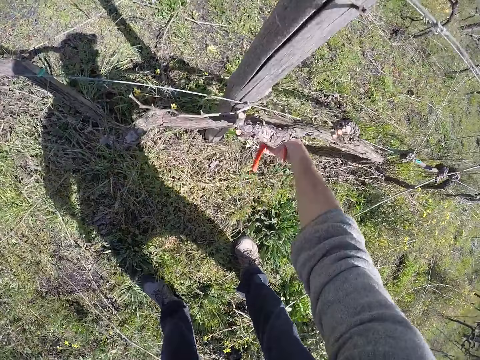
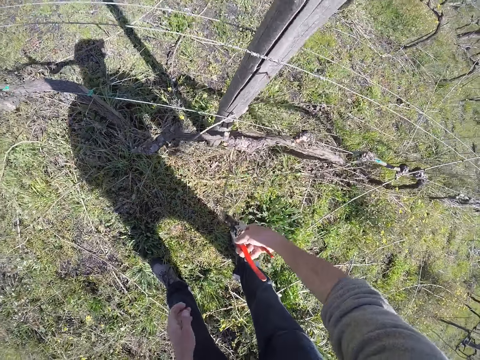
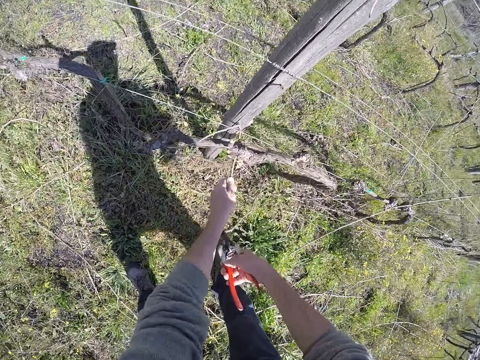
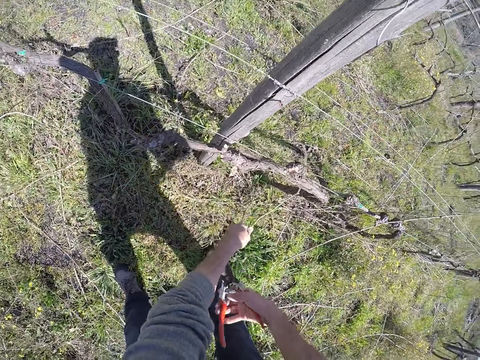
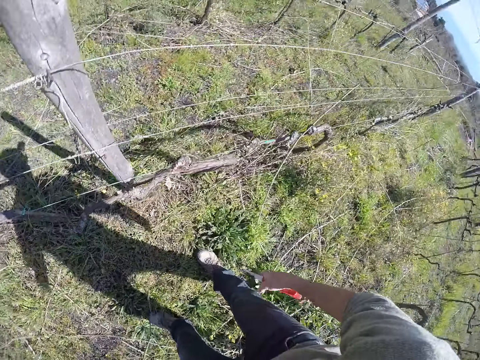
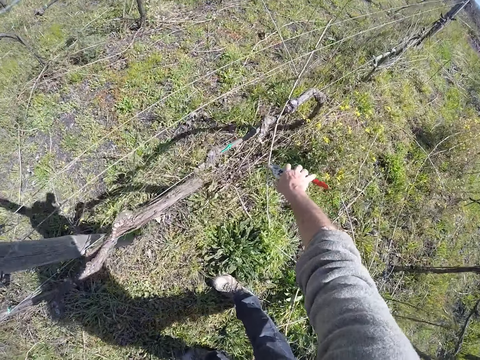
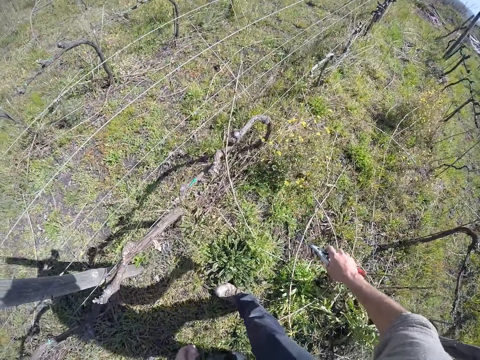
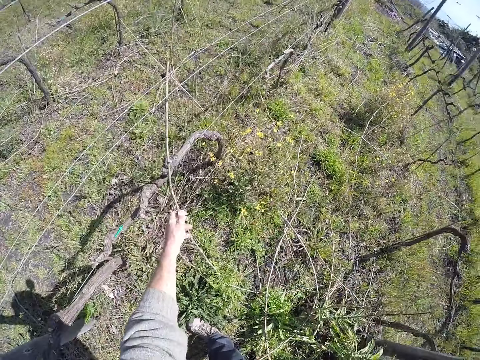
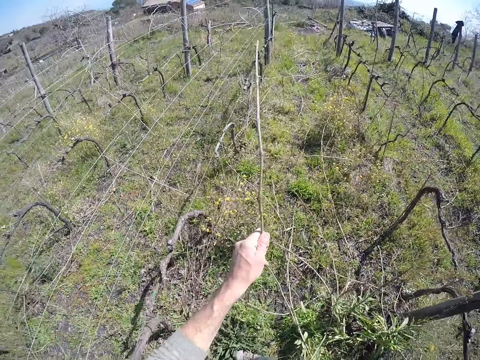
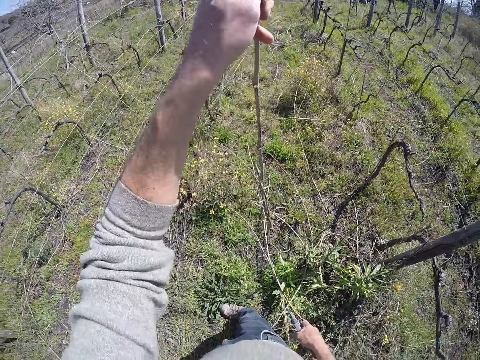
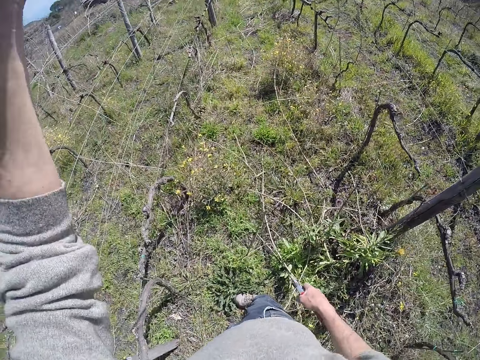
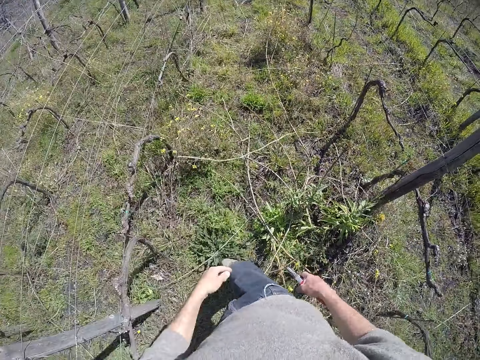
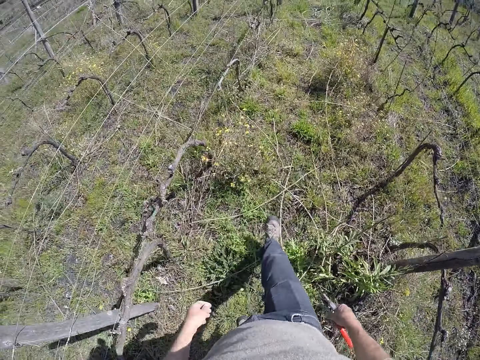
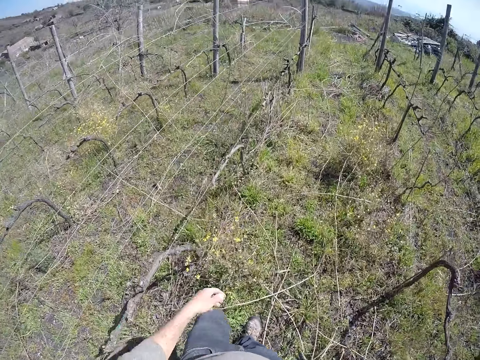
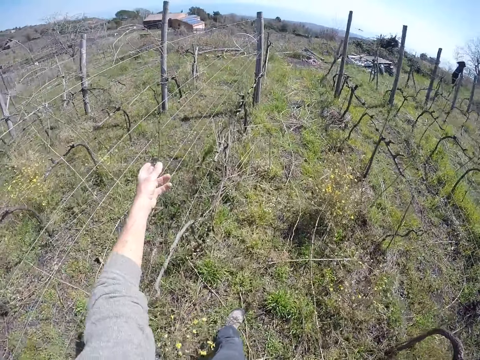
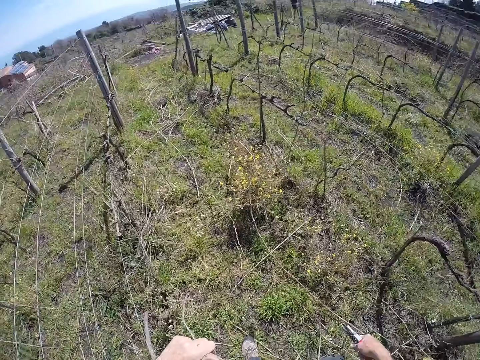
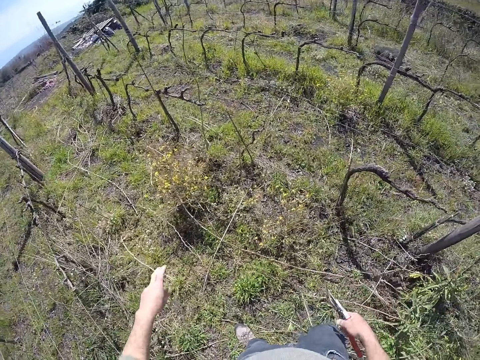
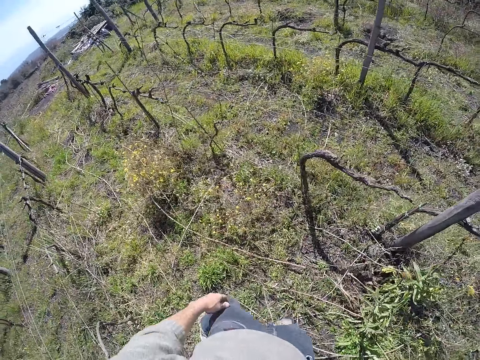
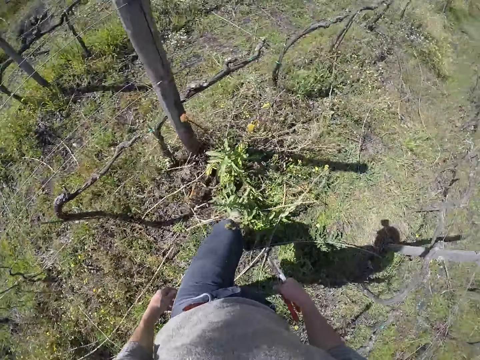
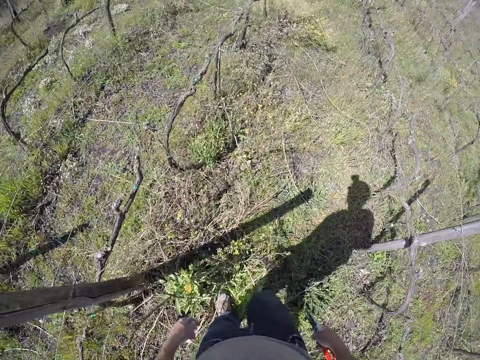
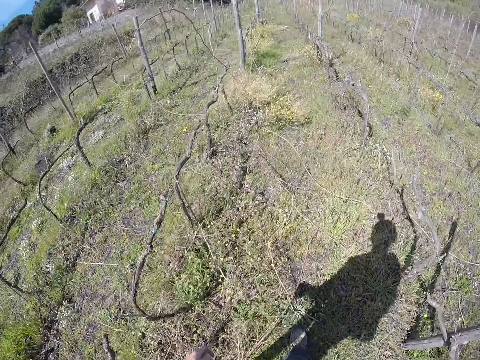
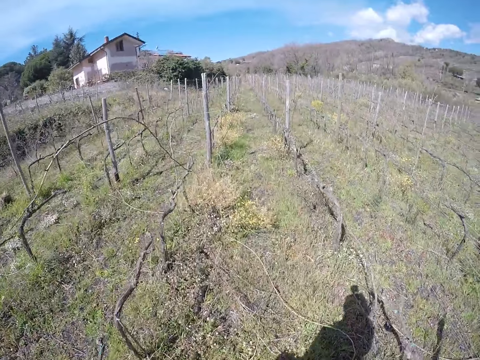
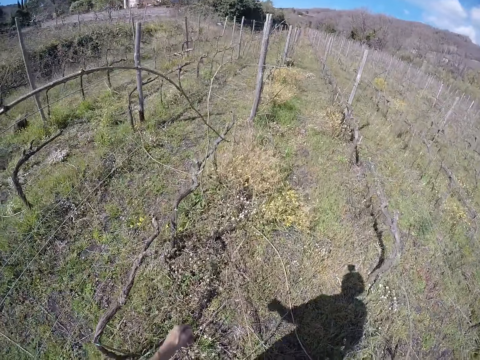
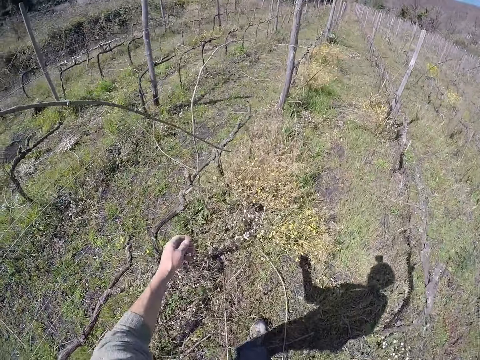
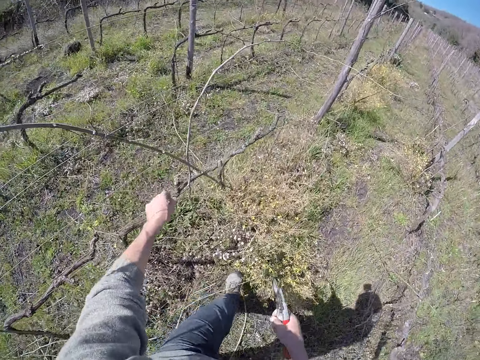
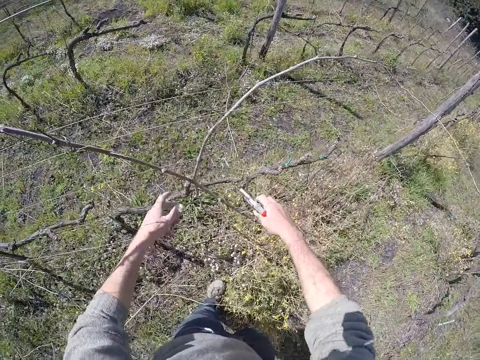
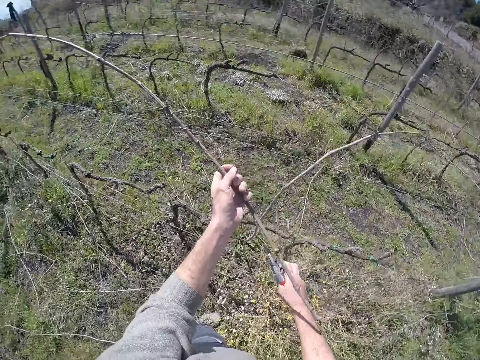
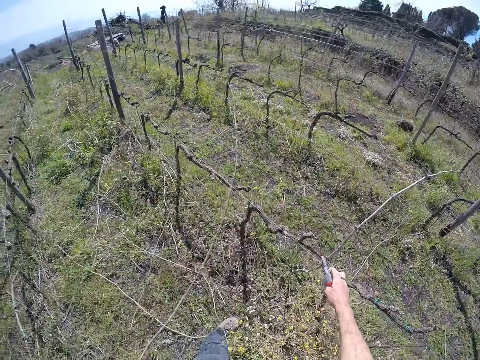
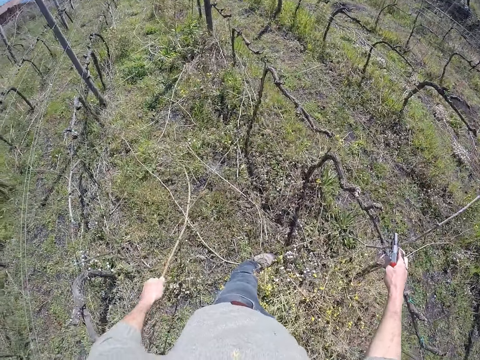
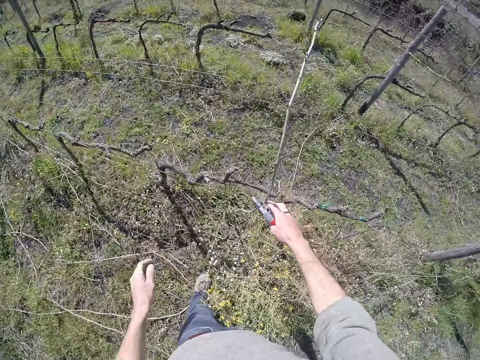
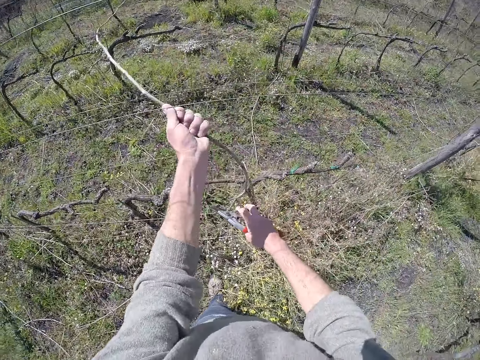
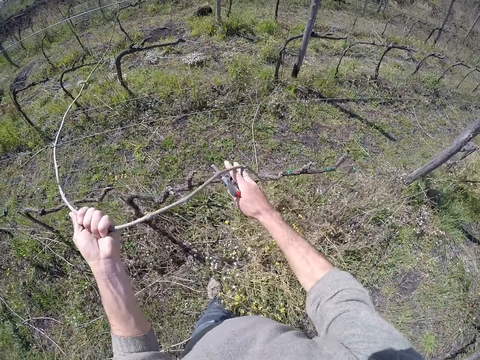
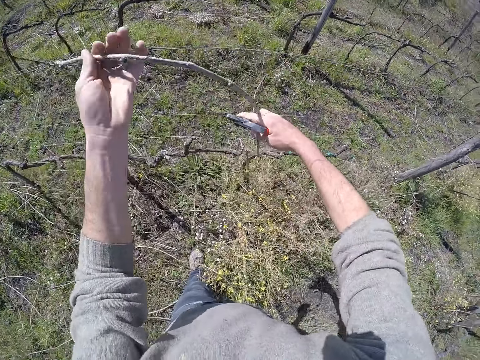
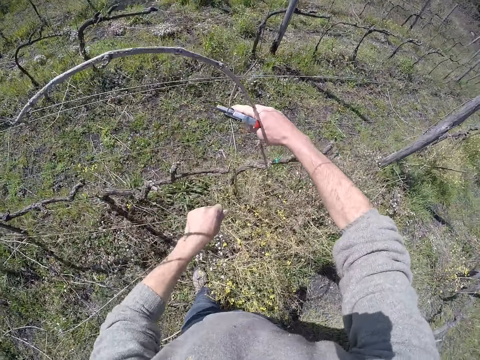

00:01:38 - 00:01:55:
The camera wearer puts a dry branch on the ground. He removes a dried twig from the wire fence post with the secateur in his right hand. He pulls the dried twig from the wire fence post with his left hand. He puts a dry branch on the ground. He removes a dried twig from the wire fence post with his left hand. He drops the dried twig in his left hand to the ground. He walks in the garden. He removes a dried twig from the wire fence post with his left hand. He drops the dried twig in his left hand to the ground. He walks in the garden. He removes a dried twig from the wire fence post with his left hand. He drops the dried twig in his left hand to the ground. He removes the dried twig from the wire fence post with both hands.

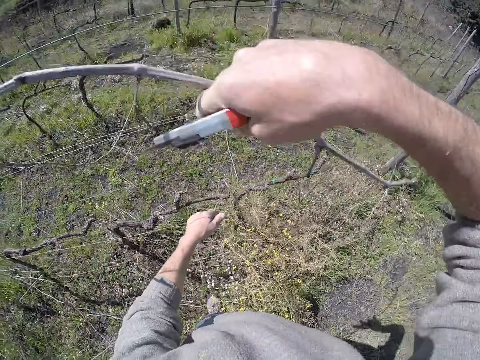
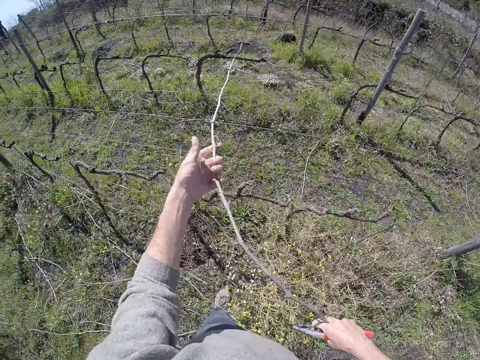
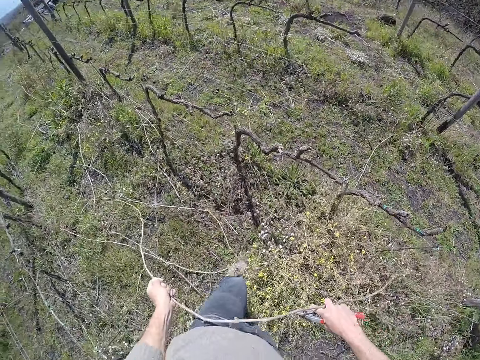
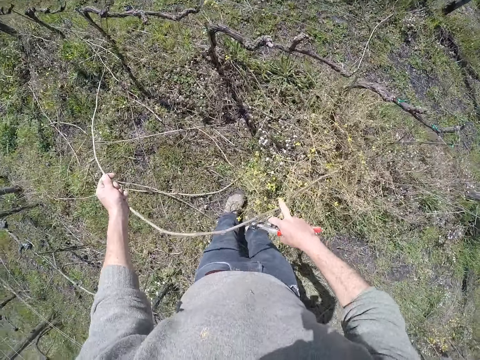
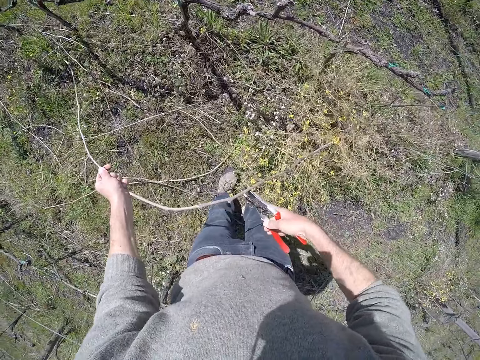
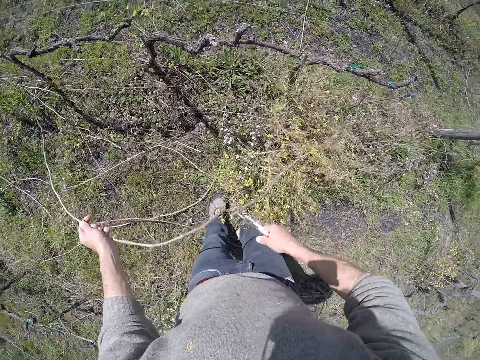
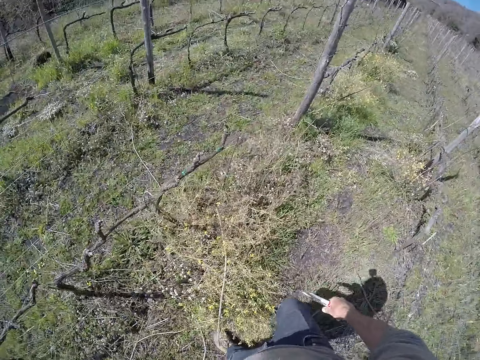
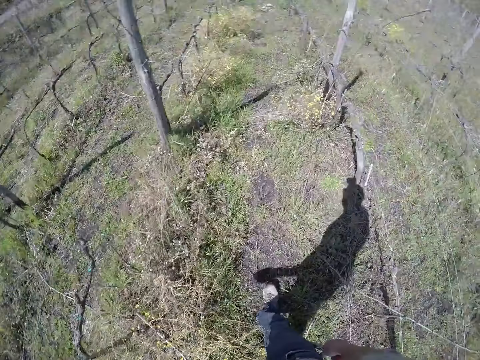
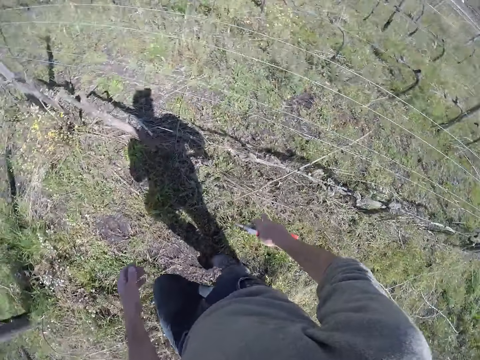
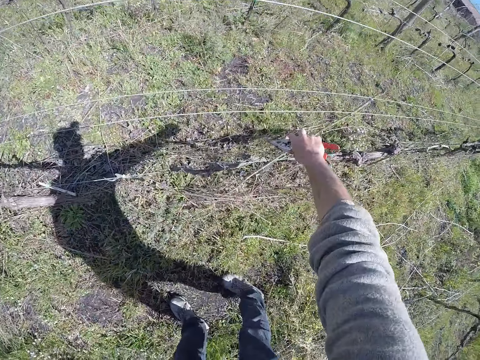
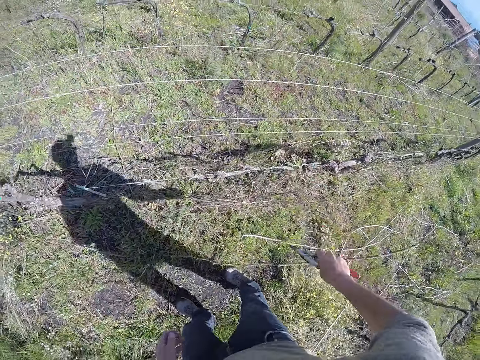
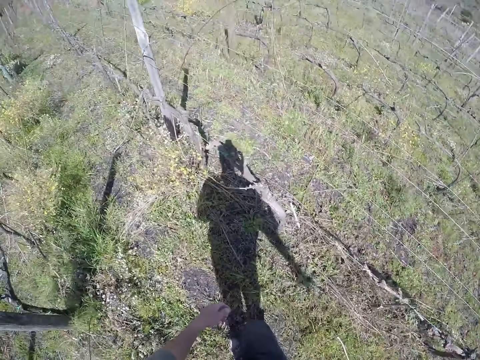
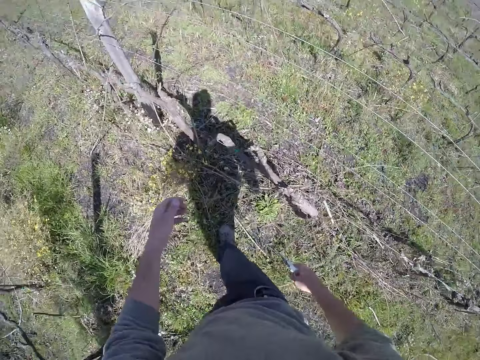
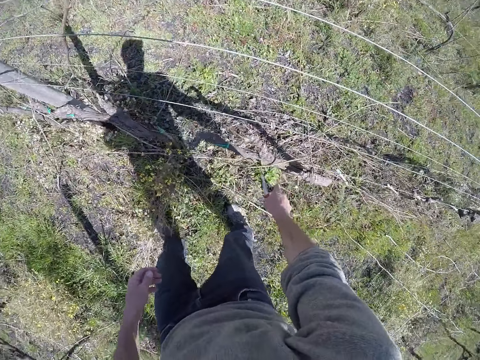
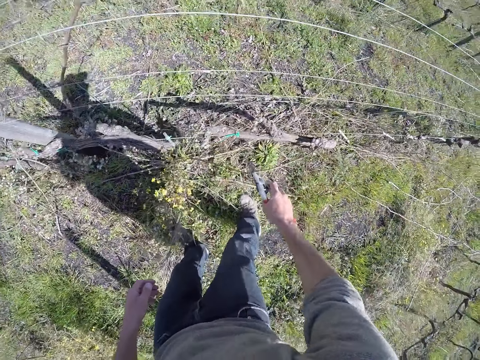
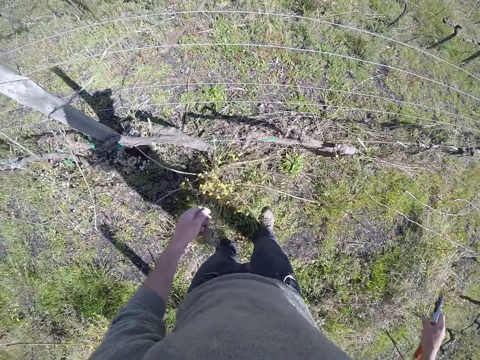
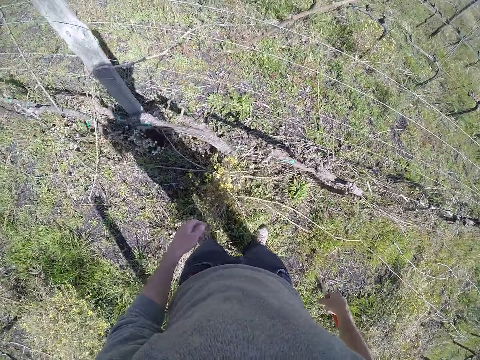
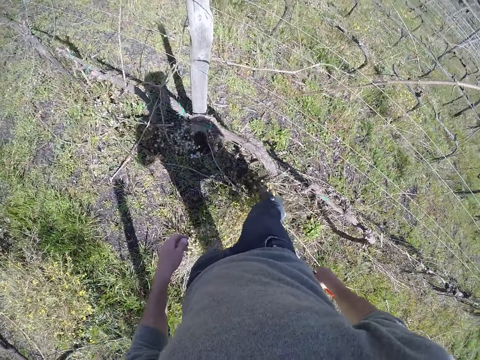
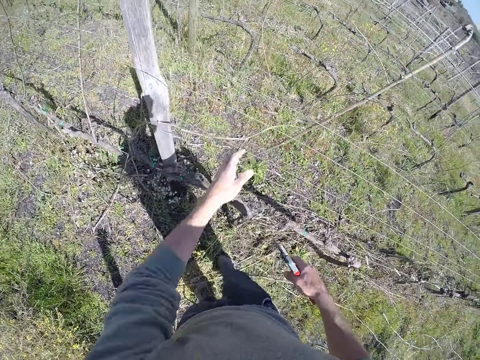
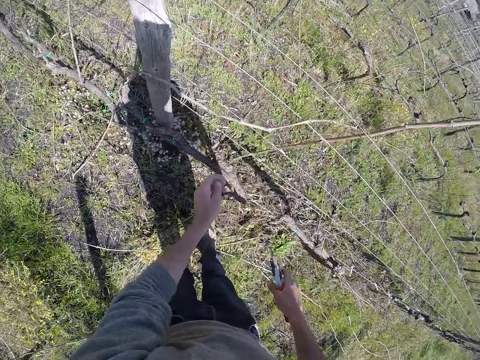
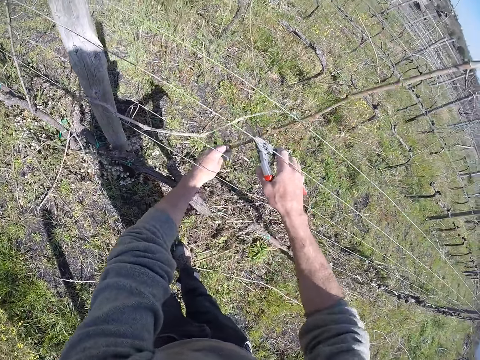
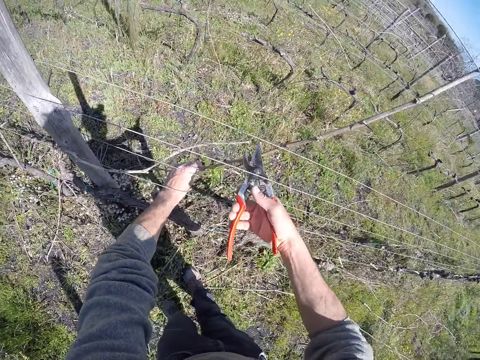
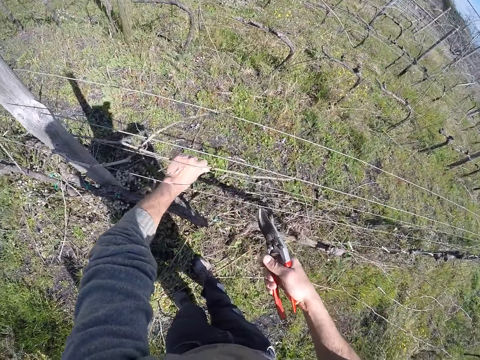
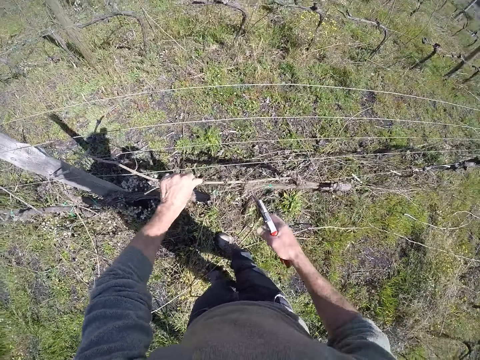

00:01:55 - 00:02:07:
The camera wearer holds the dried twig in his left hand. He cuts the dried twig with the secateur or pliers in his right hand. He drops the dried twig in his left hand on the ground. He walks in the garden. He removes a dried twig from the wire fence post with his right hand. He puts a dry branch on the ground. He removes a dried twig from the wire fence post with the secateur in his right hand. He drops the dried twig in the secateur to the ground. He moves dry branches with the right leg. He cuts a dry branch with the pliers. He removes a dried twig from the wire fence post with his left hand.
